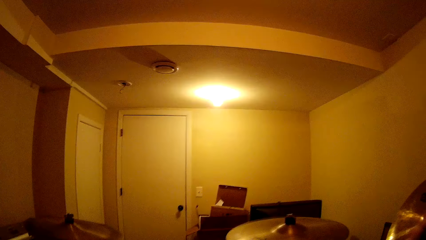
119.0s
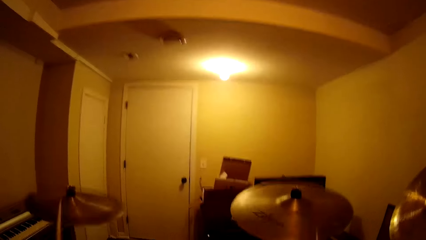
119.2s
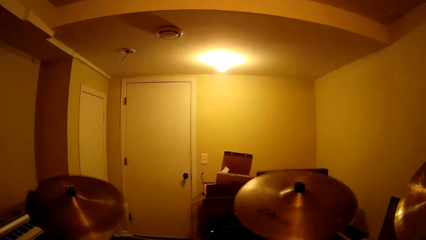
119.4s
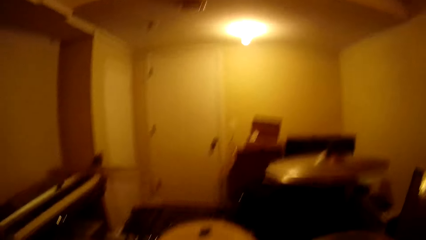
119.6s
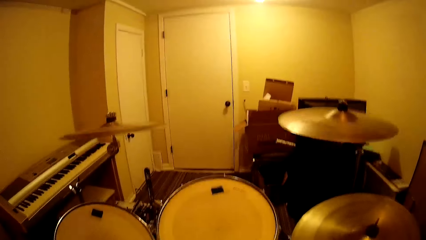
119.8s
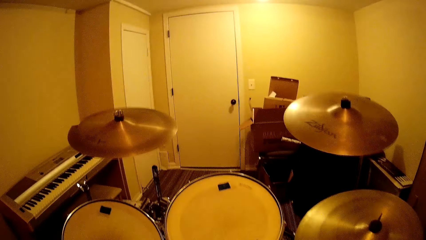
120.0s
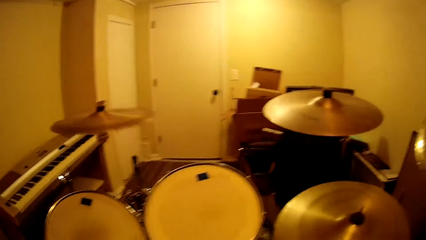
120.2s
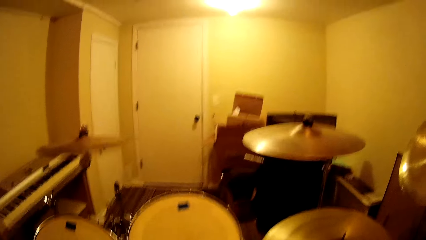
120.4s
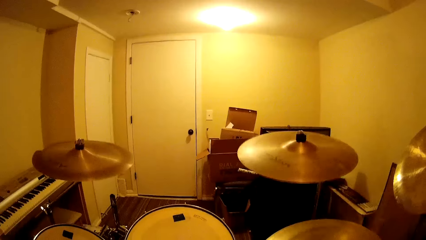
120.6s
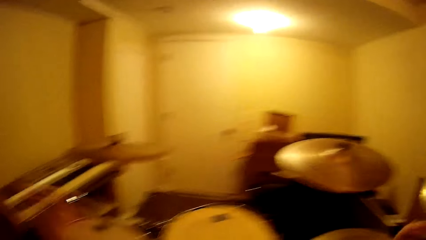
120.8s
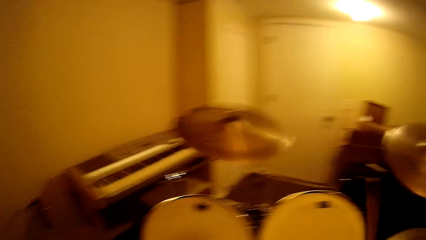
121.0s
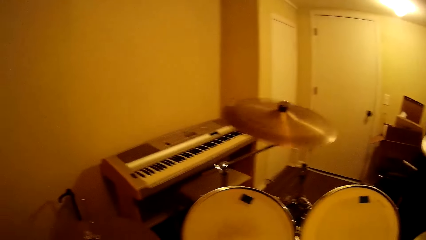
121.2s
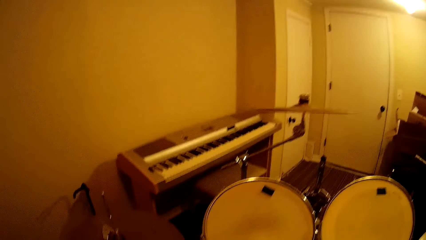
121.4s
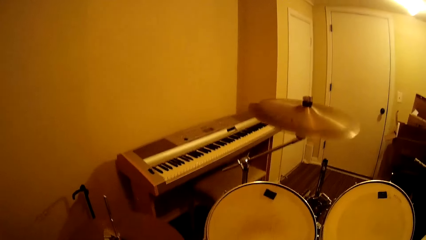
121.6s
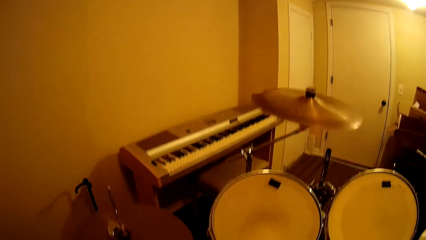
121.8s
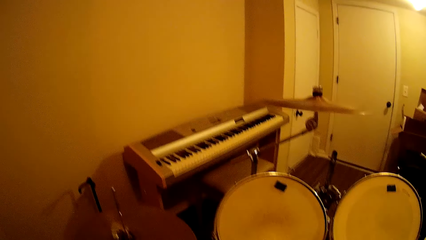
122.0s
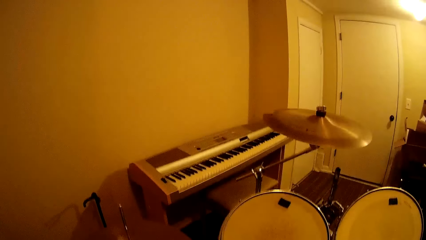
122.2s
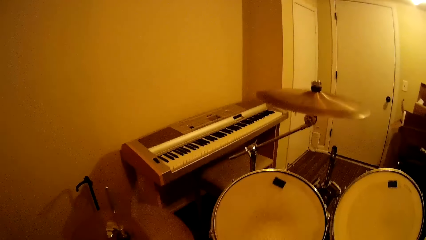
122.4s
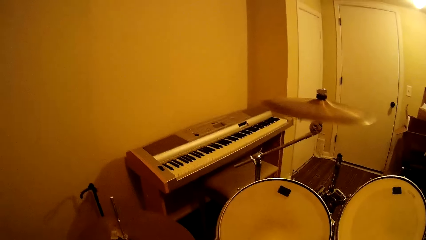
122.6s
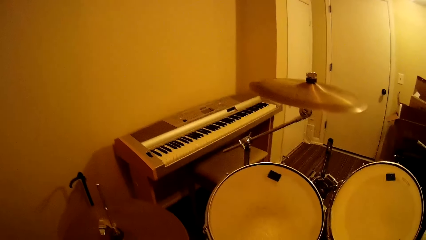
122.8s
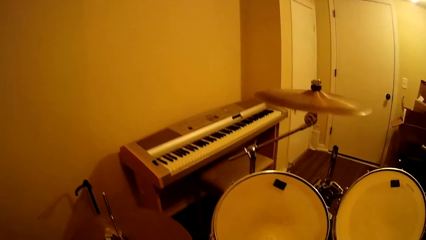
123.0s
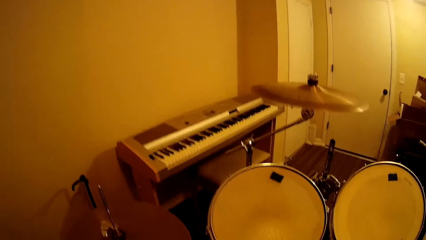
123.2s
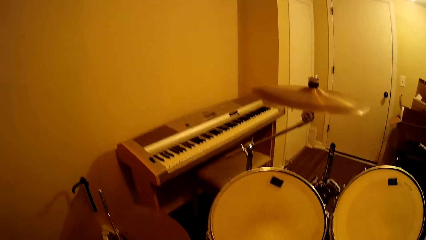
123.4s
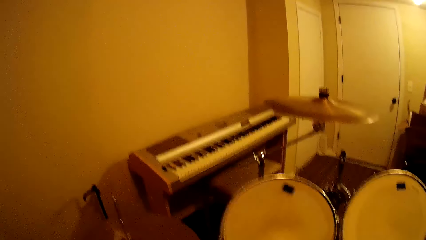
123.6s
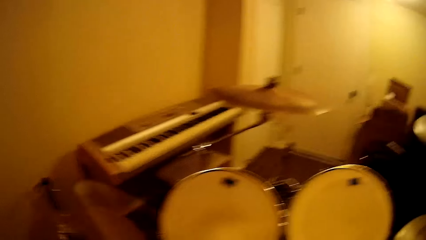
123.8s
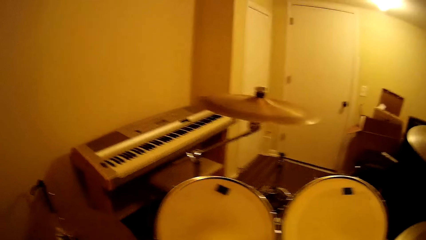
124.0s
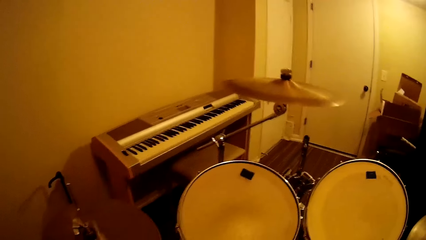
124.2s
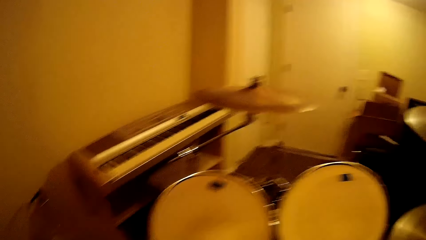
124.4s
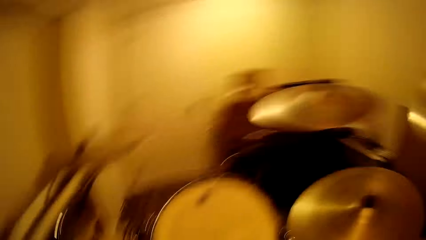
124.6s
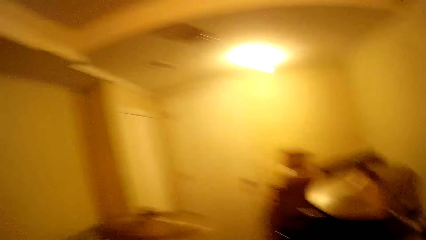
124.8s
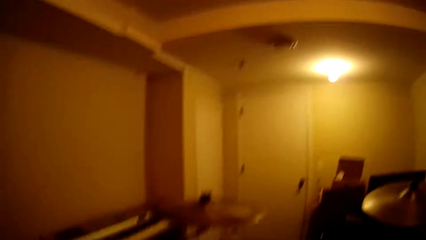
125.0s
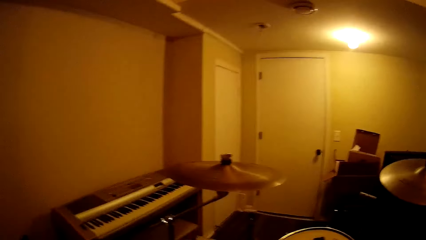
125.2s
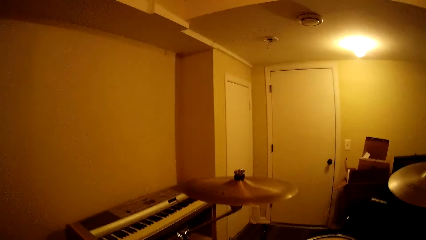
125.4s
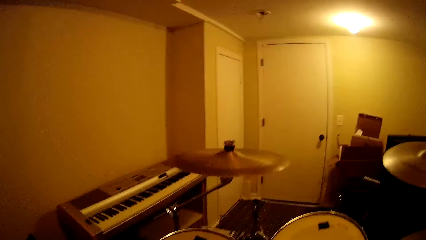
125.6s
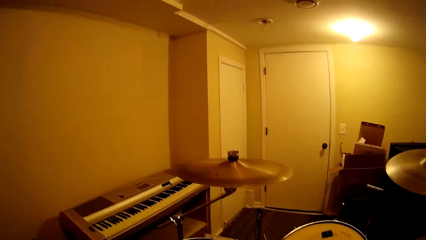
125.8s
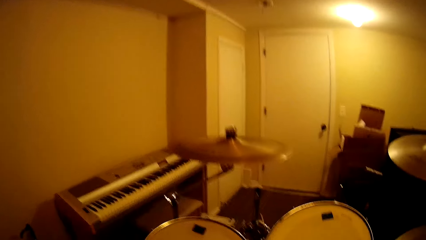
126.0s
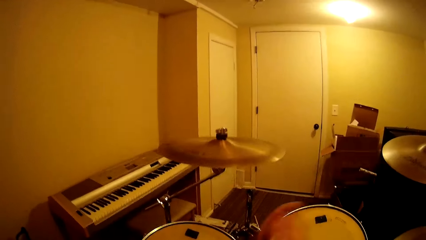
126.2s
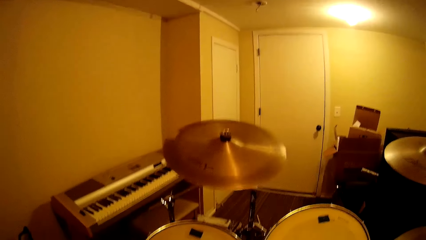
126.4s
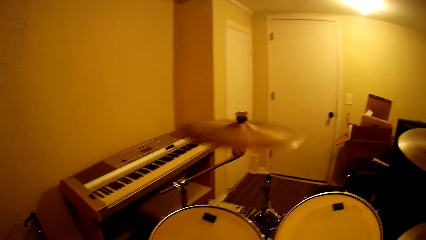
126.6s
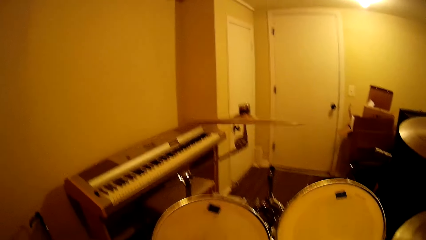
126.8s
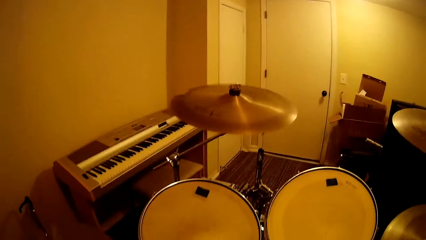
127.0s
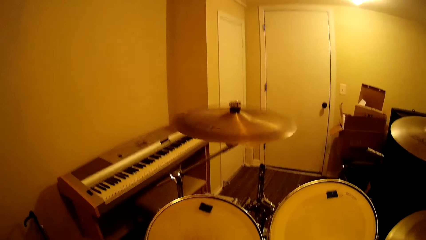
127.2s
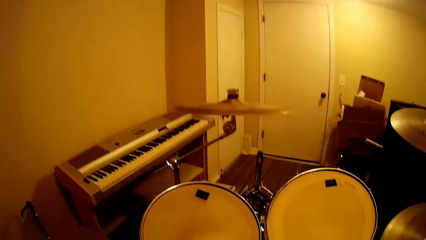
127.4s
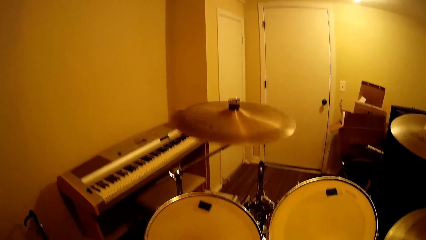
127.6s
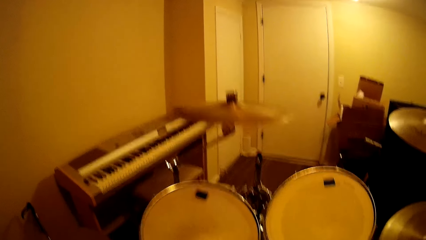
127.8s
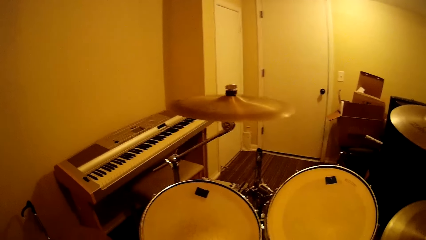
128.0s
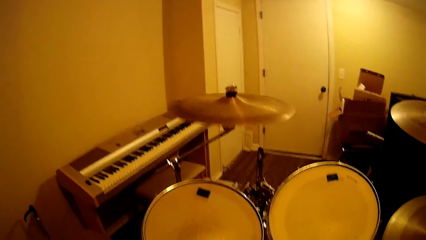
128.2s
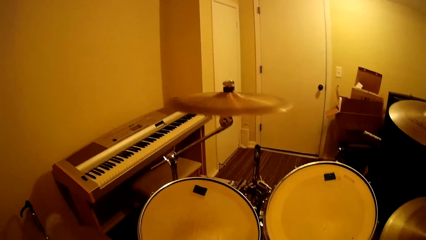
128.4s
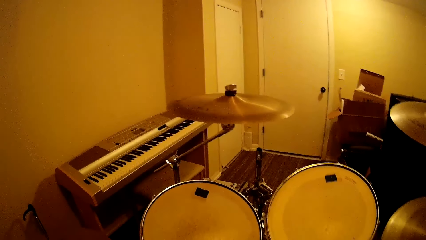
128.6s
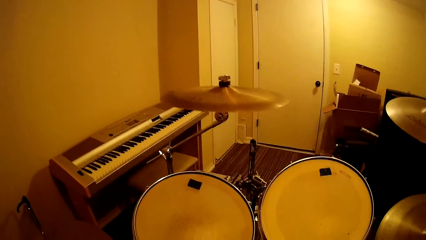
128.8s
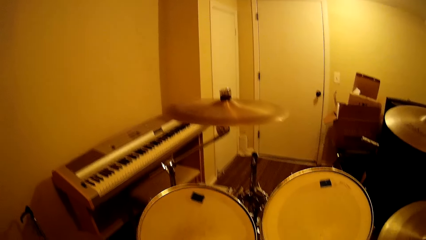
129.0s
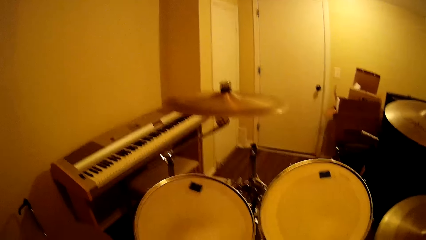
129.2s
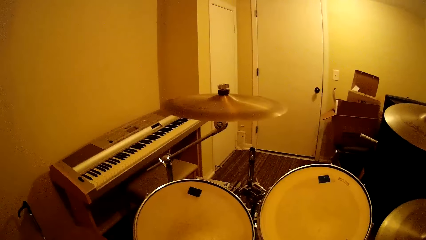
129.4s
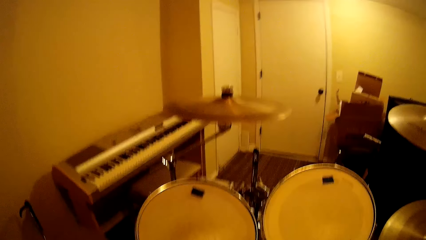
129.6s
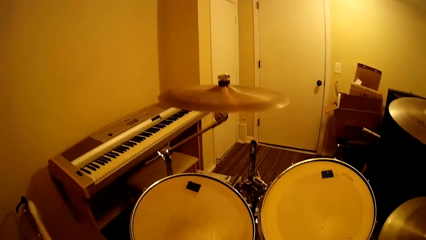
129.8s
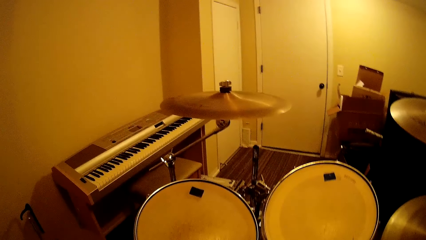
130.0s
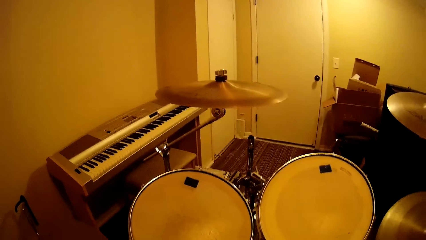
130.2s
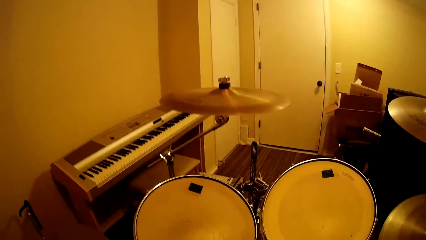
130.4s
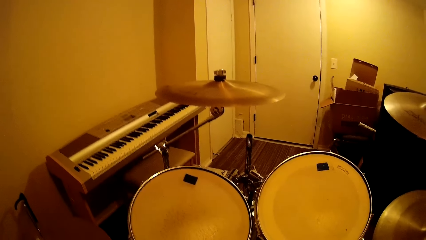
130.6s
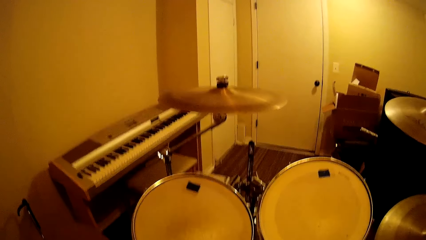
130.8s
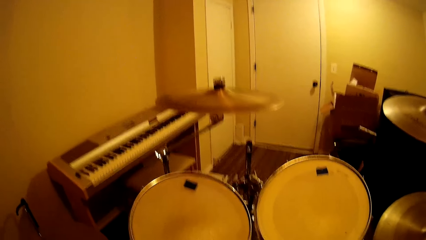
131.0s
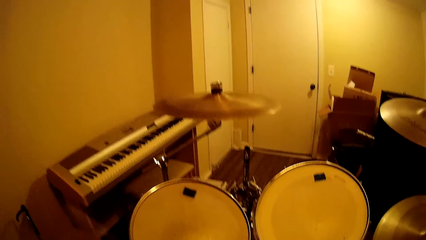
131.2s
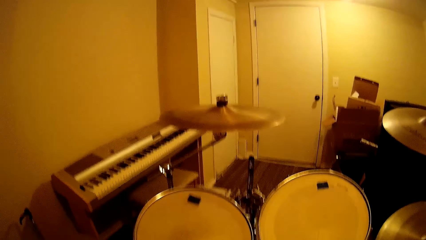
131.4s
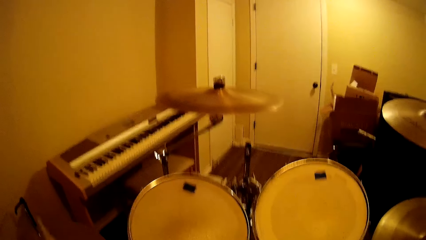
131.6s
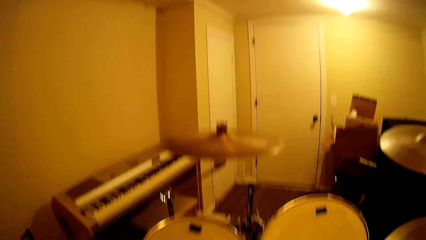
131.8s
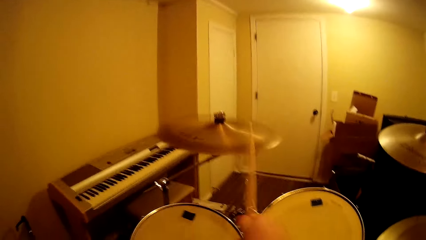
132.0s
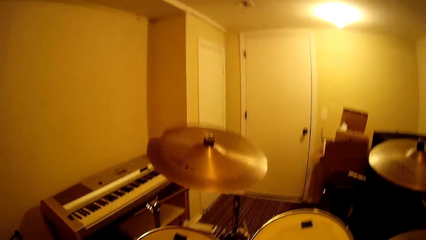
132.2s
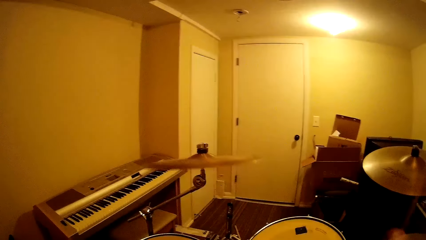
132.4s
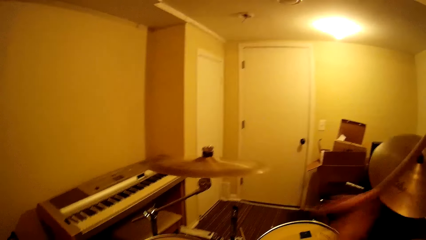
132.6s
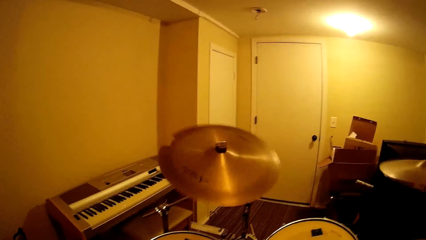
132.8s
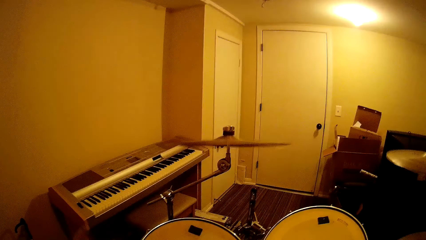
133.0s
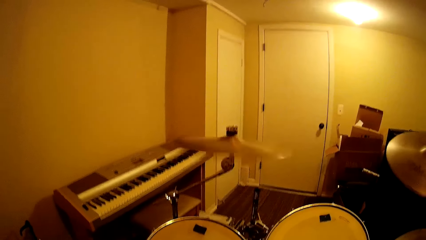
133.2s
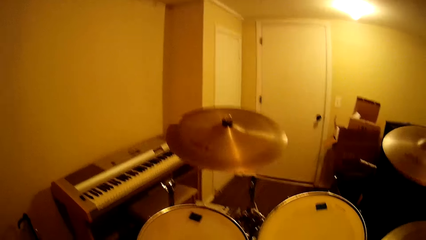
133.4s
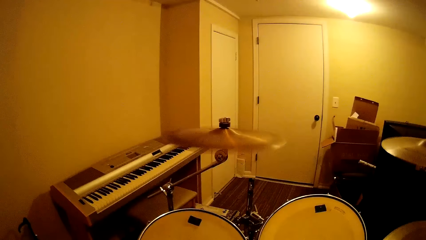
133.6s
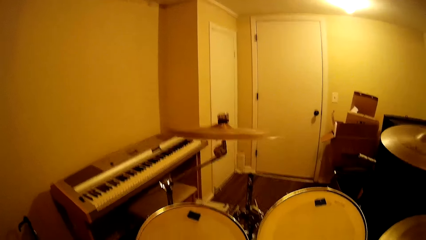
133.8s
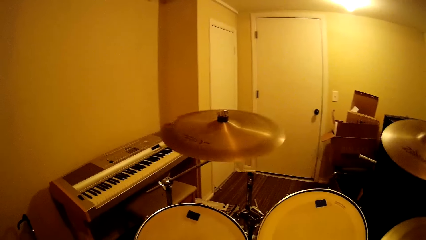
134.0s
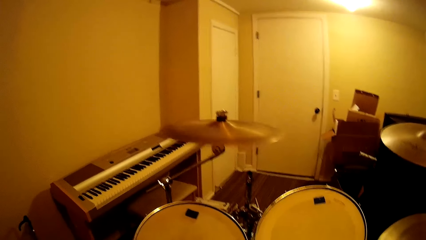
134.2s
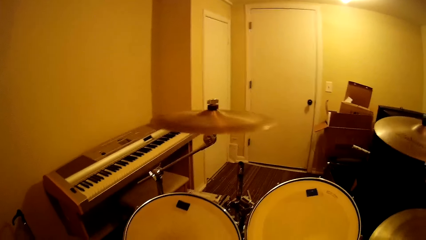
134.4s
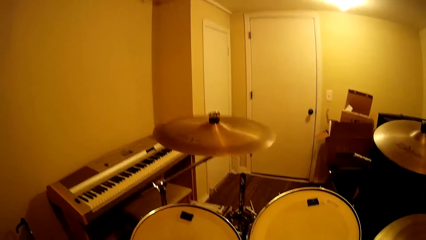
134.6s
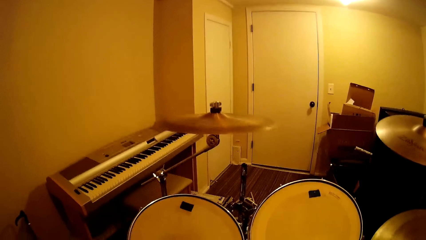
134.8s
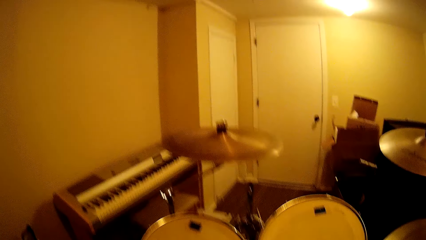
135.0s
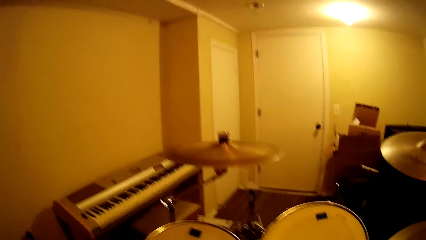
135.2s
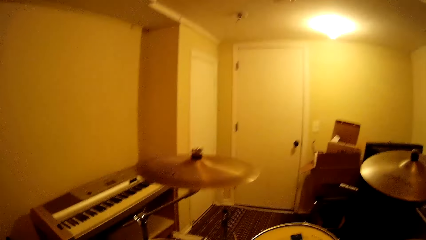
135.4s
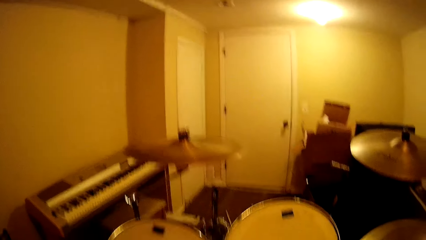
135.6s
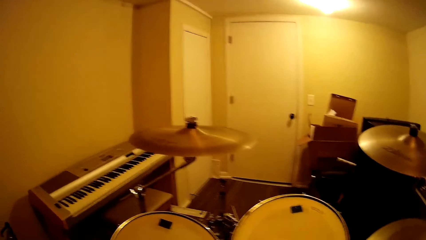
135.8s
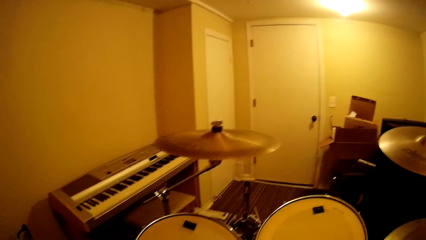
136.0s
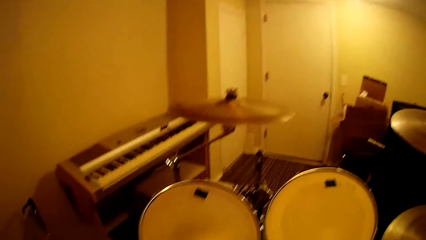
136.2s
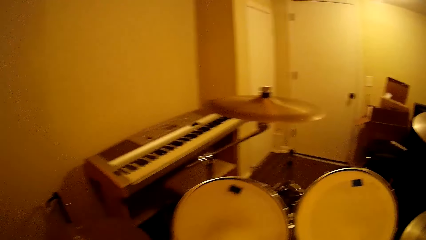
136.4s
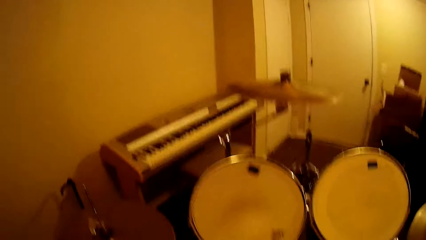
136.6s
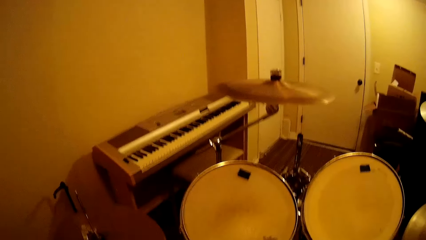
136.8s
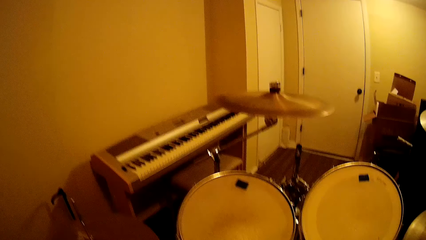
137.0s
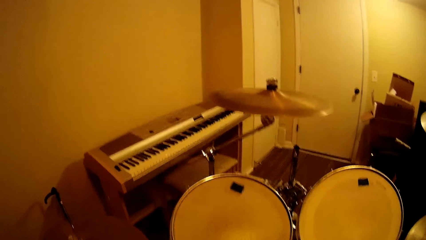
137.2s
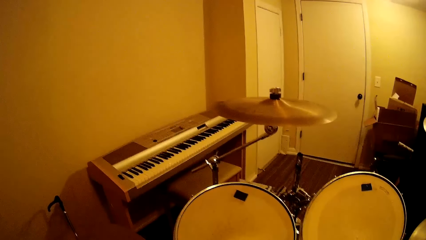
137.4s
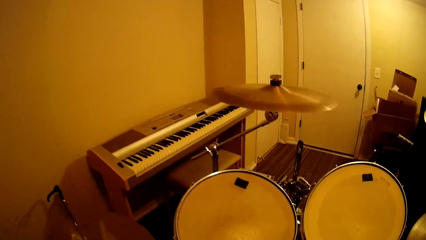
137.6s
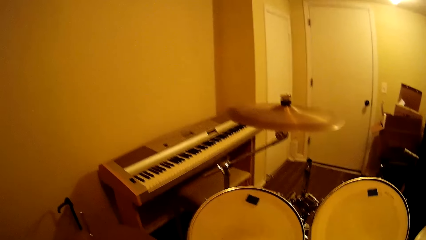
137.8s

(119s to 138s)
The camera wearer looks around. They play the drum. They play the drum repeatedly.
